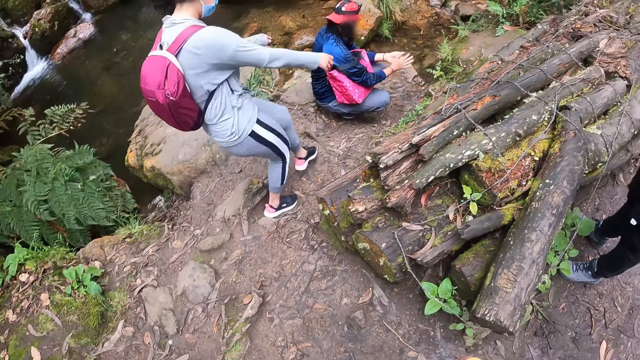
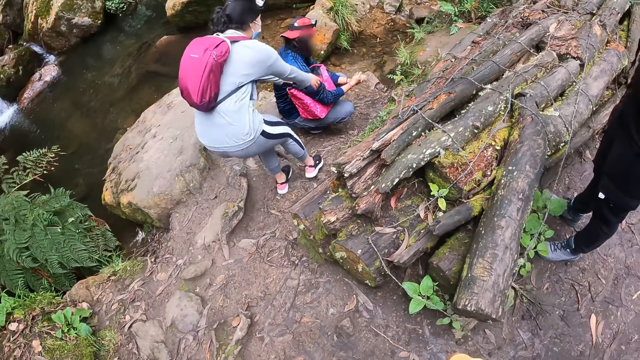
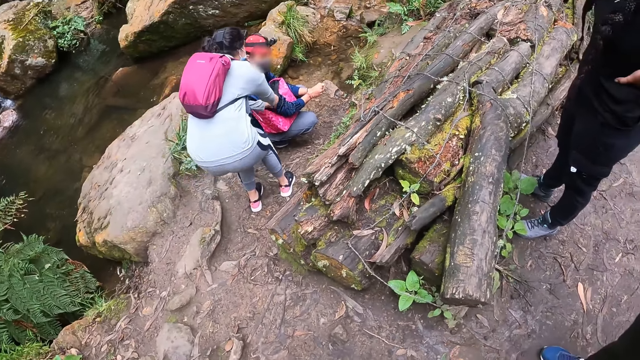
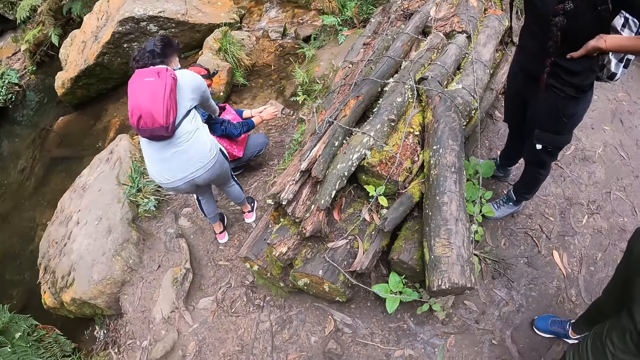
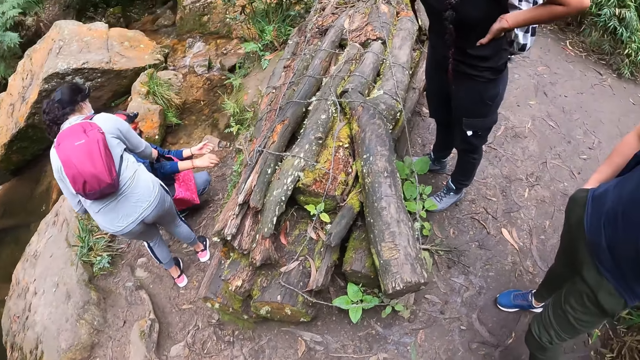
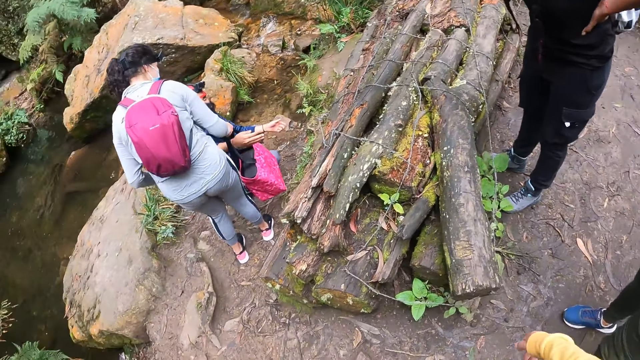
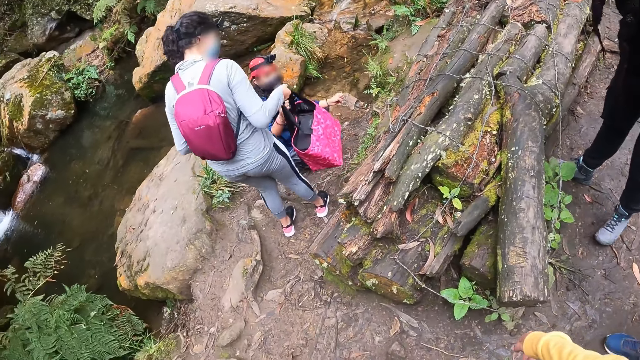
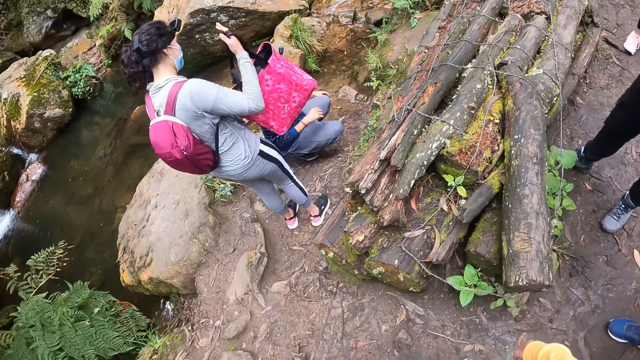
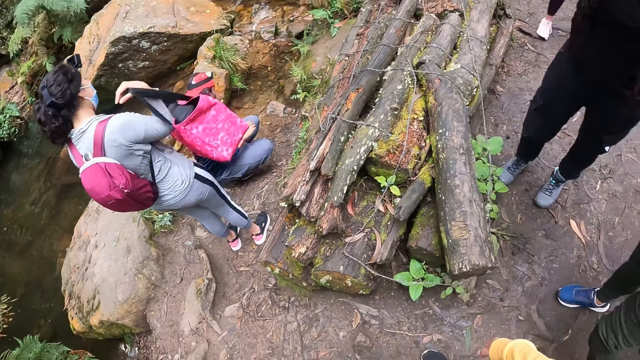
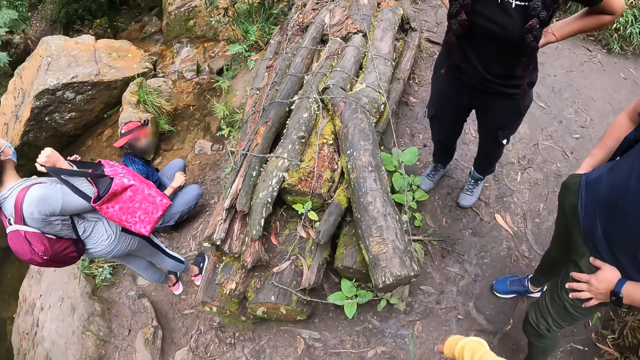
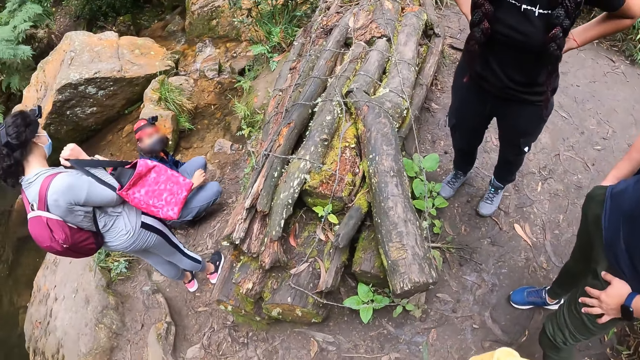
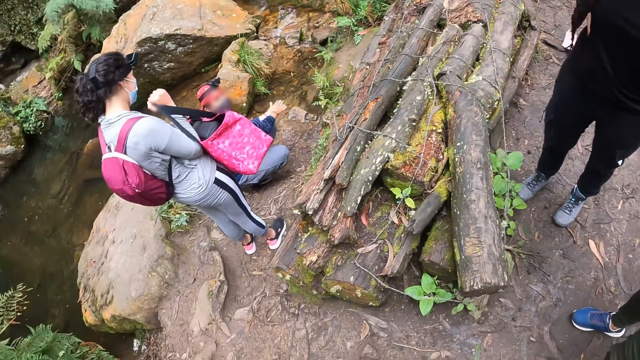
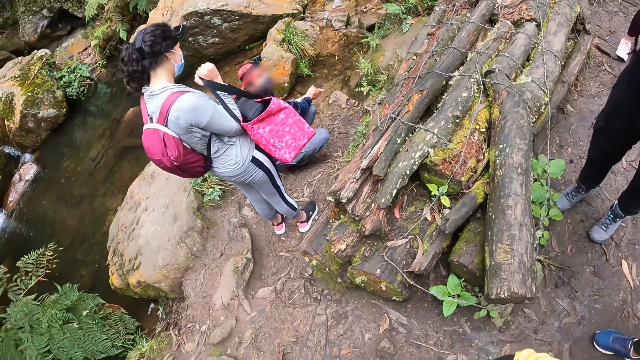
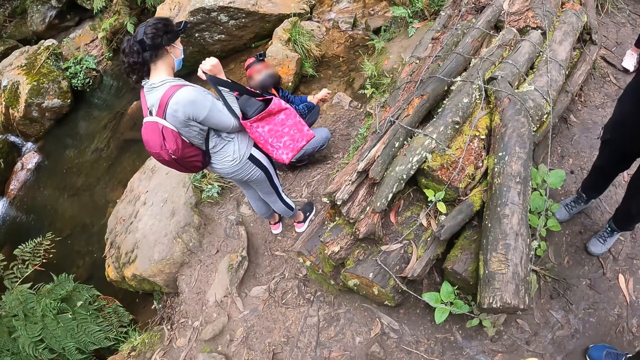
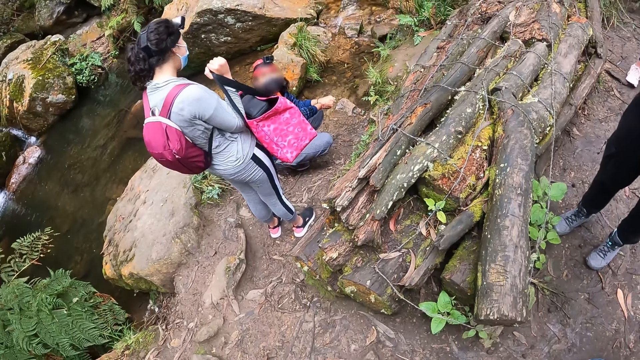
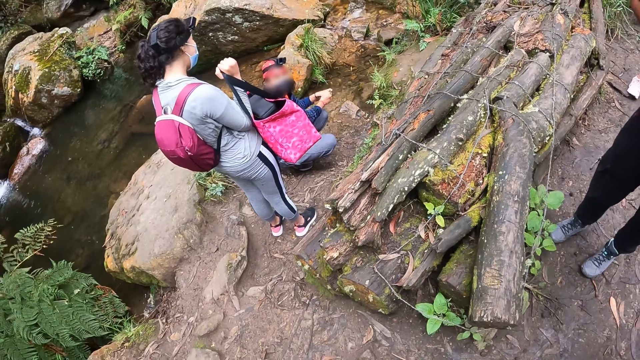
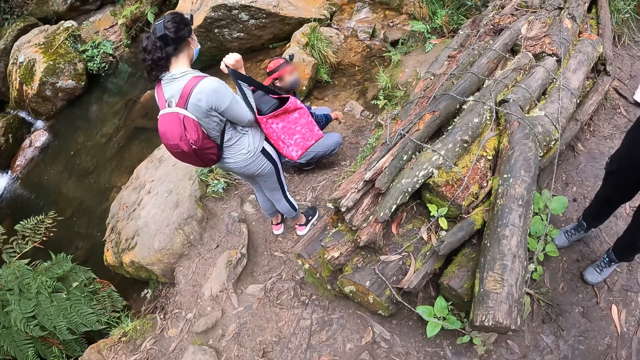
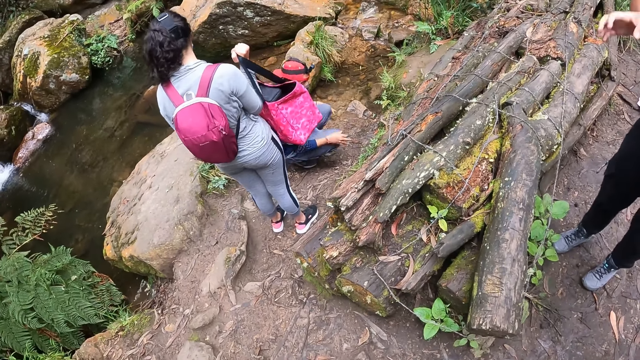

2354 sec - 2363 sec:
A woman takes a pink bag from another woman with her right hand. The other woman moves both hands together. A person moves the hand to the face.

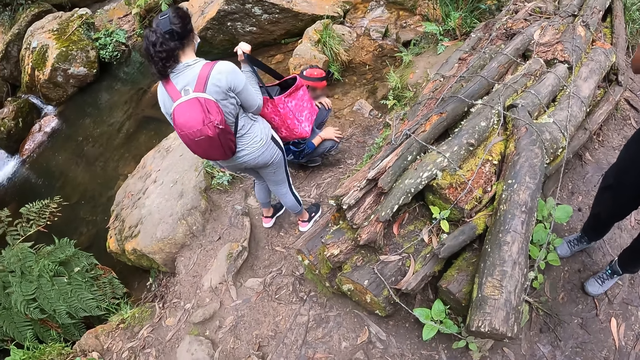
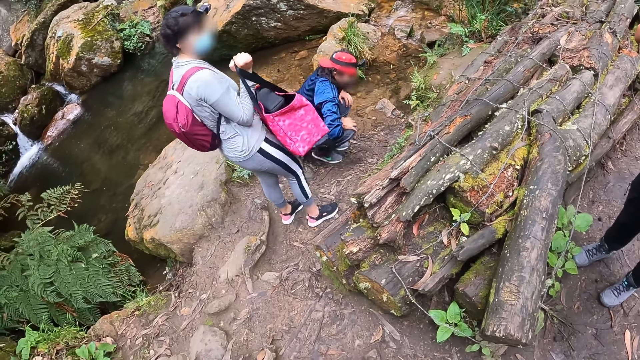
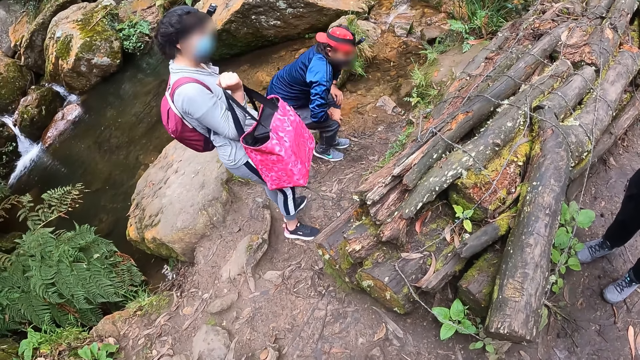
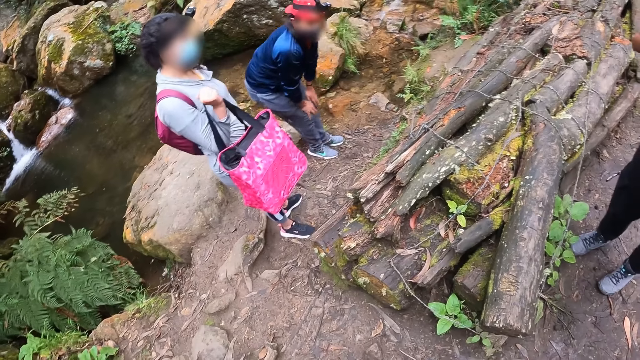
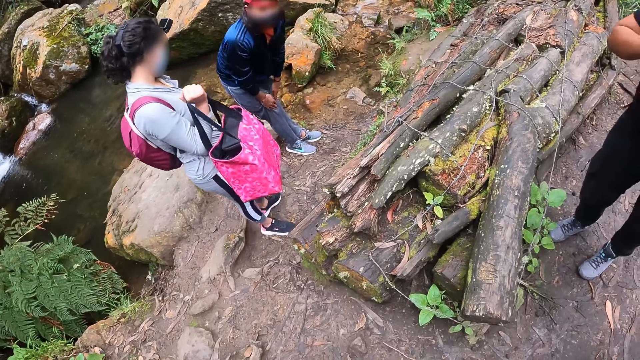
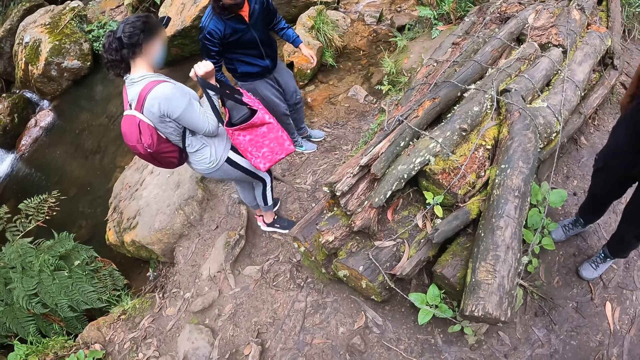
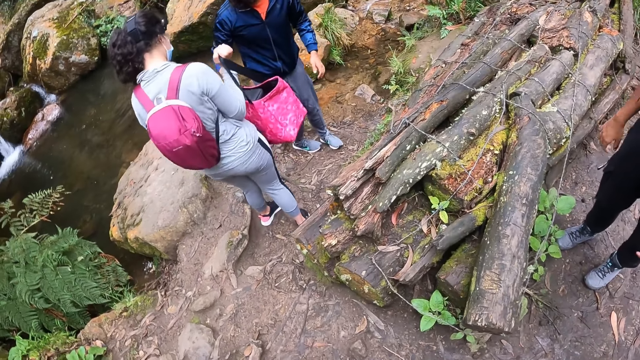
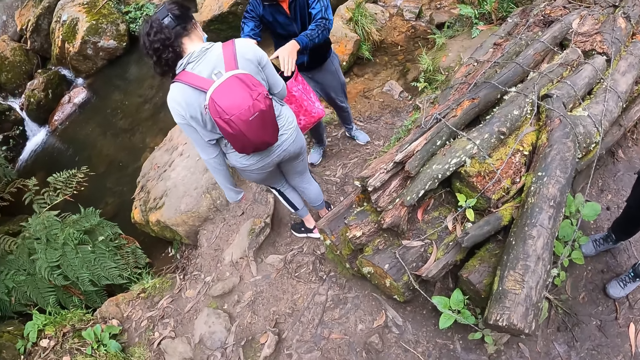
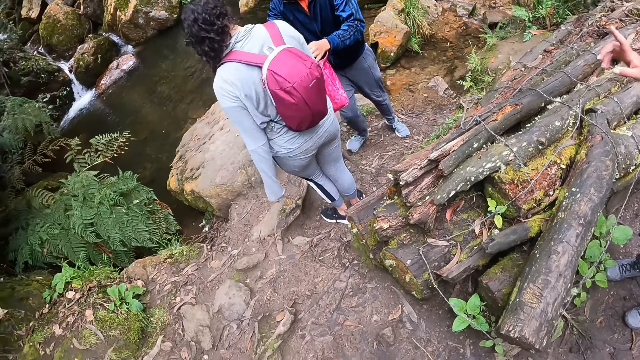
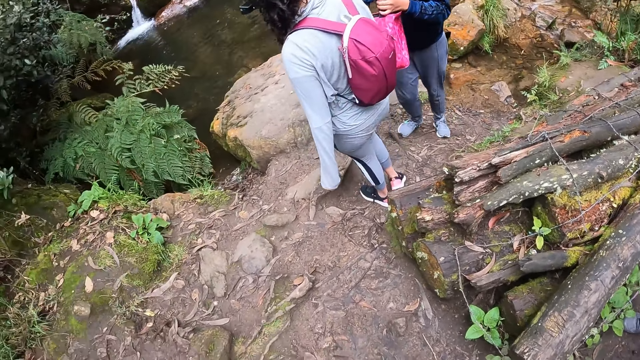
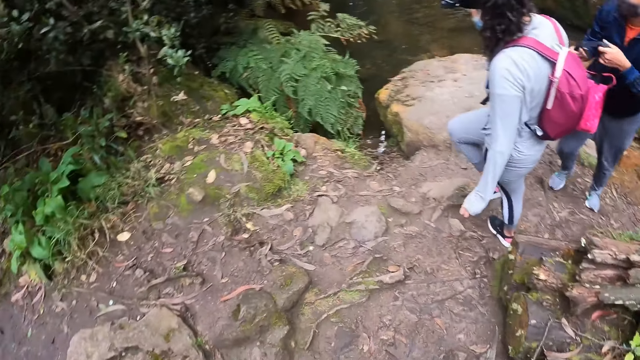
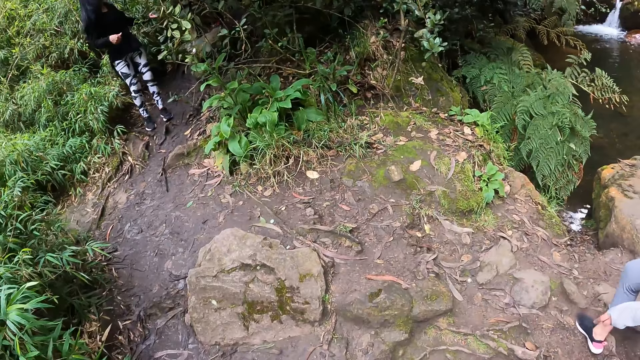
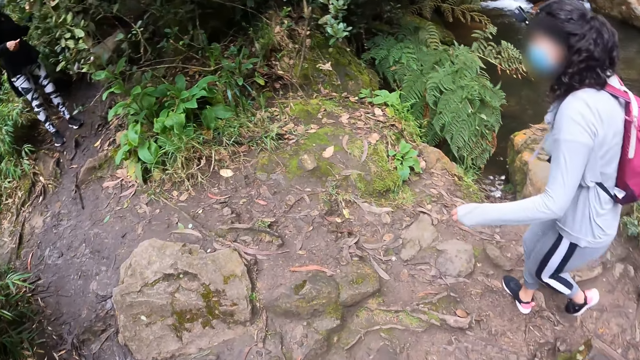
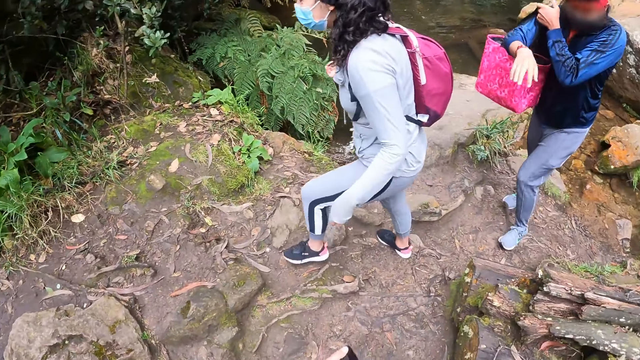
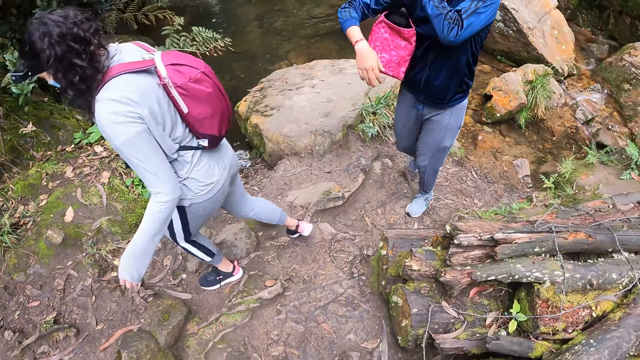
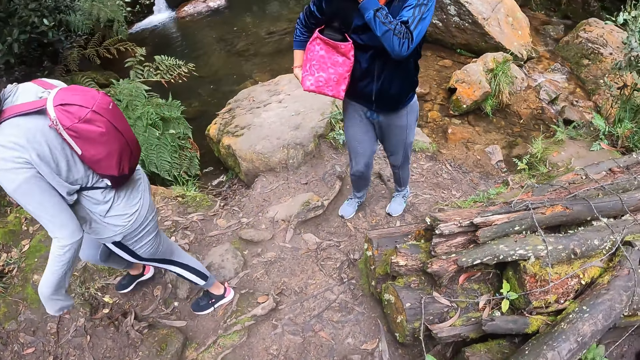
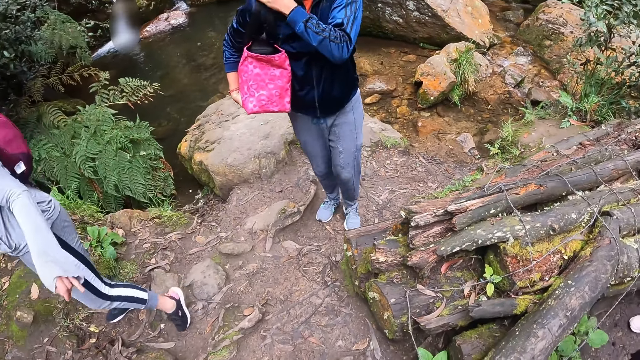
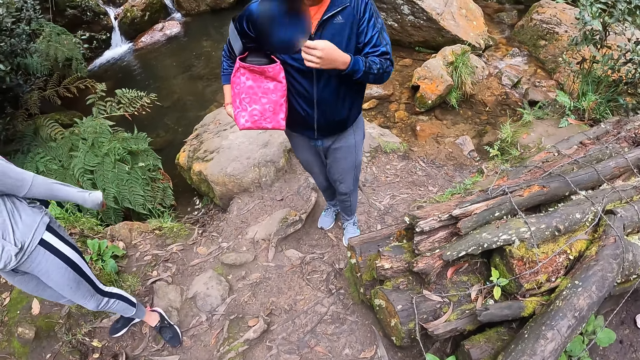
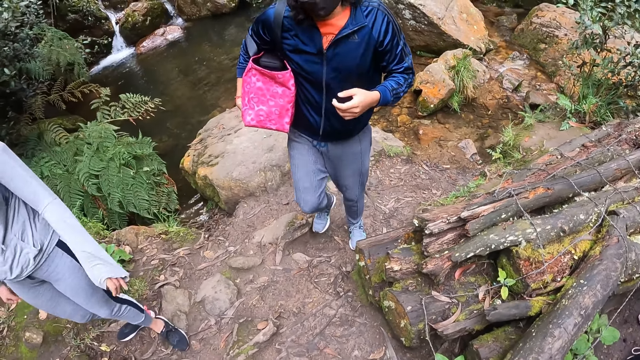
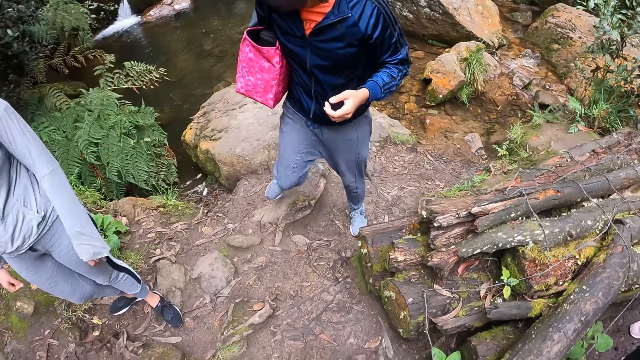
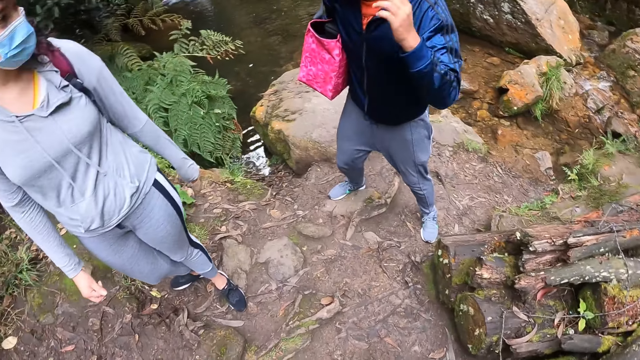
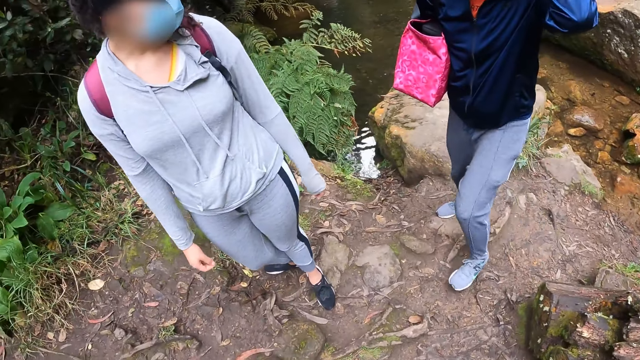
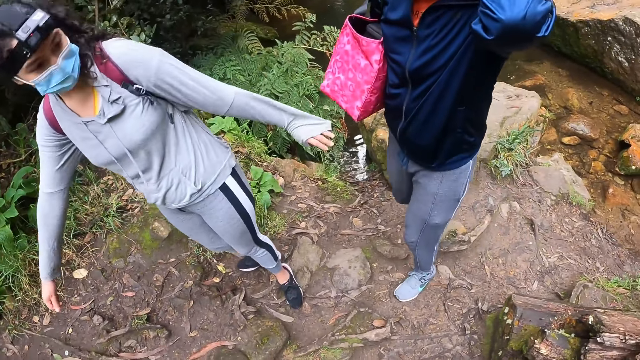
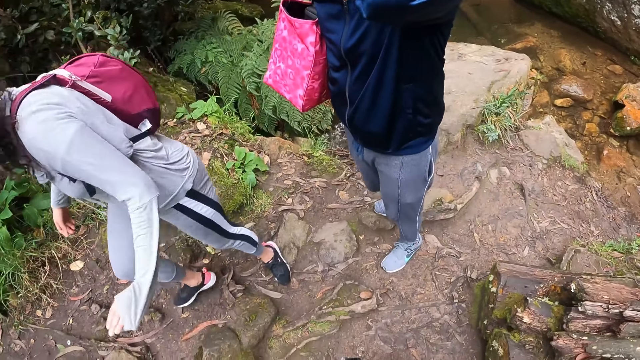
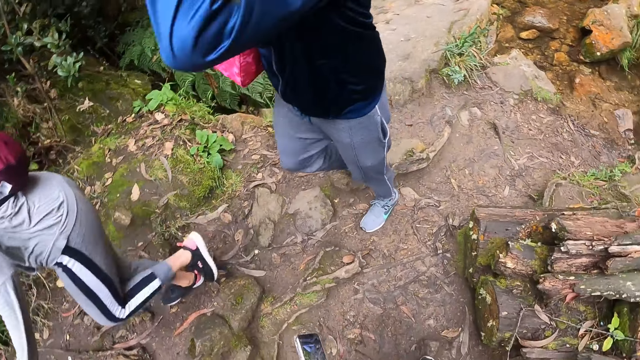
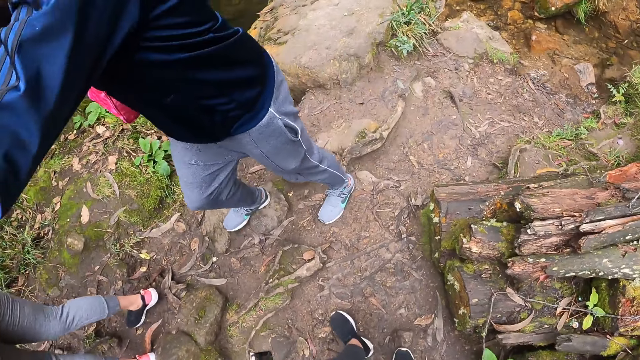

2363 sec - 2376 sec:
A person moves the hand down. A woman stands up from the water and walks in the forest. The woman takes the pink bag from another woman with both hands. The other woman walks in the forest. The first woman moves the hand to the head.
